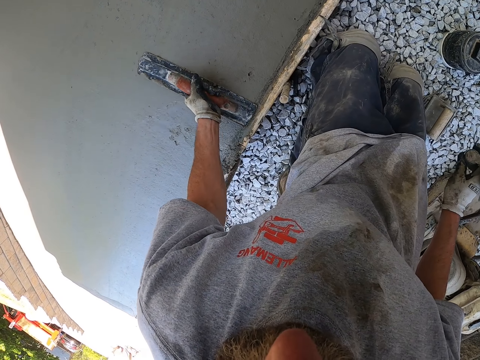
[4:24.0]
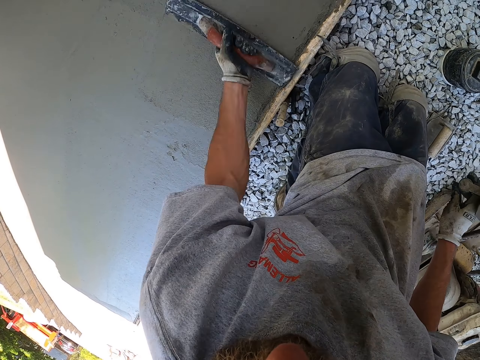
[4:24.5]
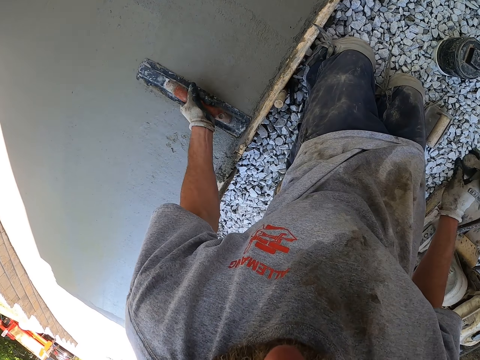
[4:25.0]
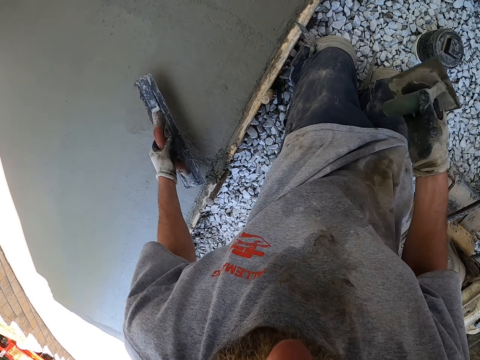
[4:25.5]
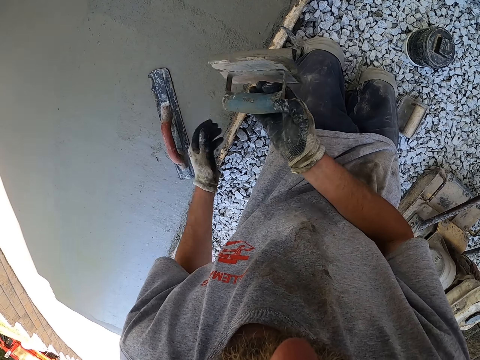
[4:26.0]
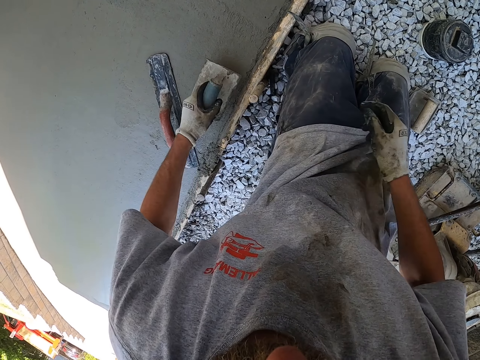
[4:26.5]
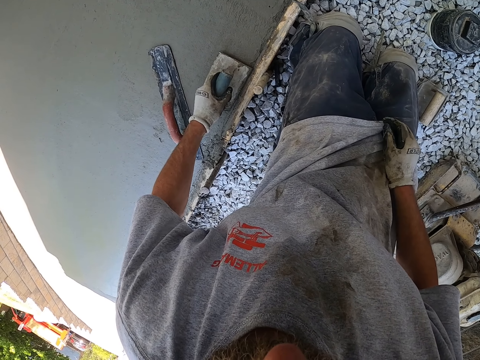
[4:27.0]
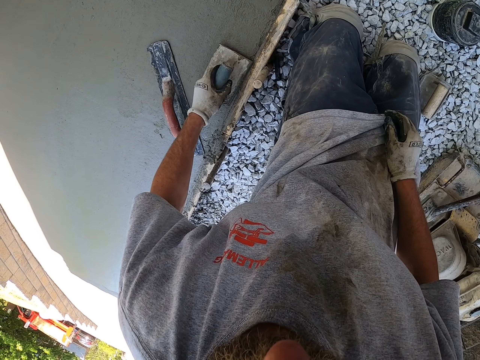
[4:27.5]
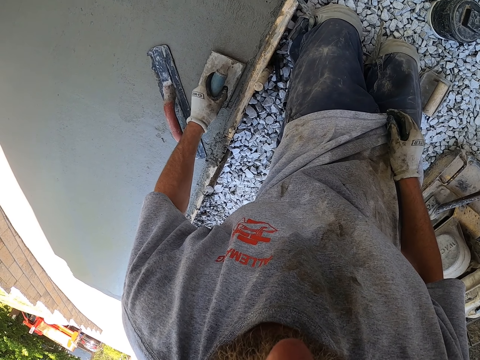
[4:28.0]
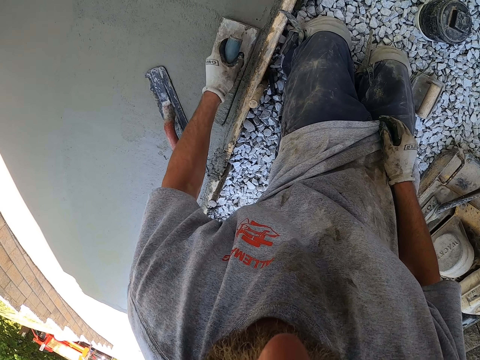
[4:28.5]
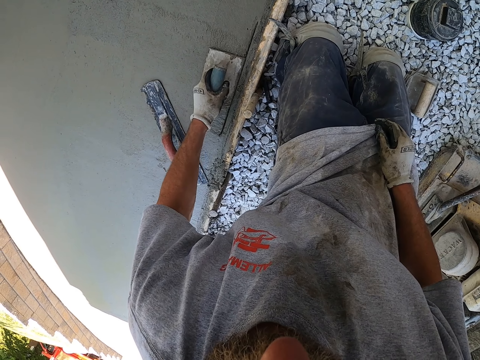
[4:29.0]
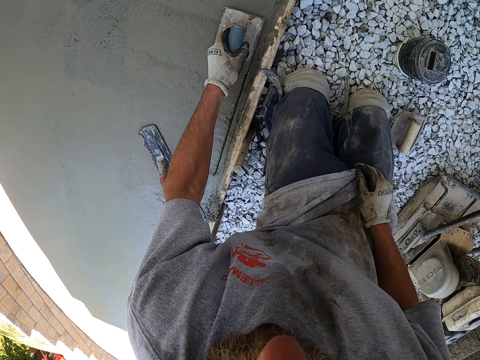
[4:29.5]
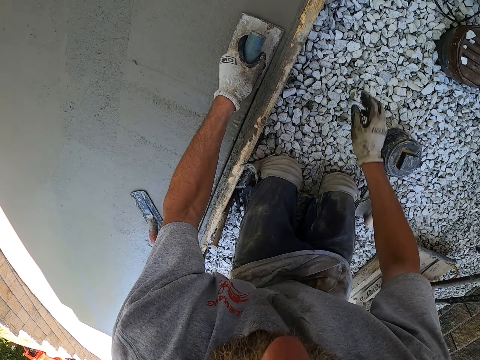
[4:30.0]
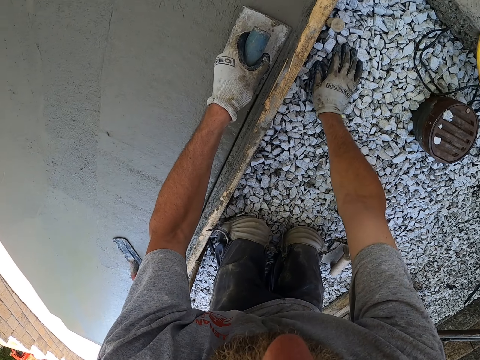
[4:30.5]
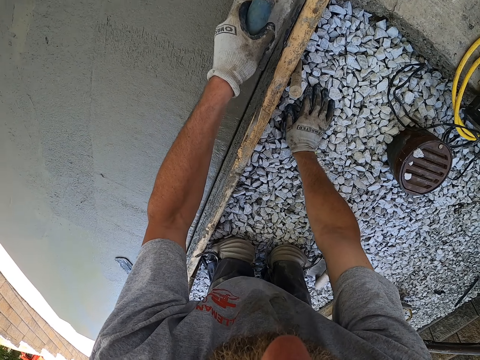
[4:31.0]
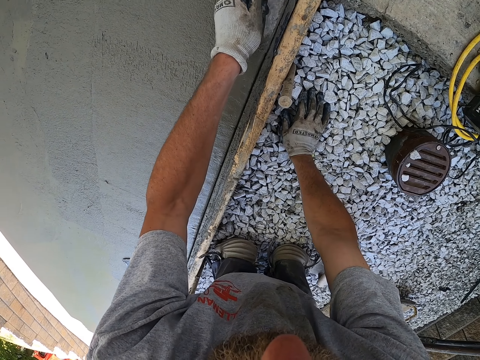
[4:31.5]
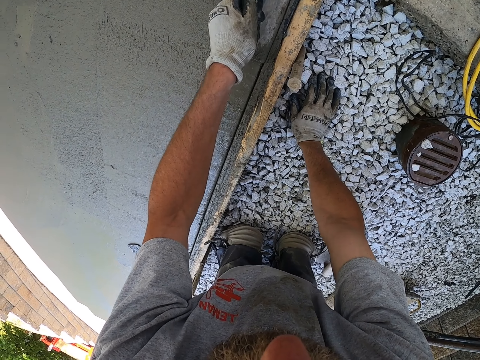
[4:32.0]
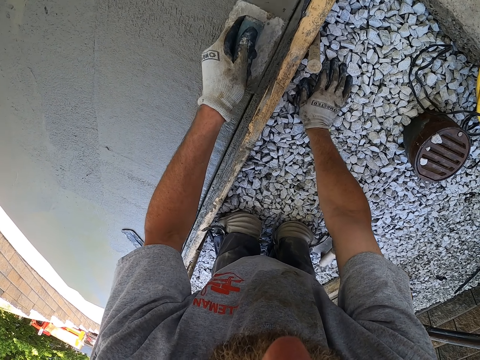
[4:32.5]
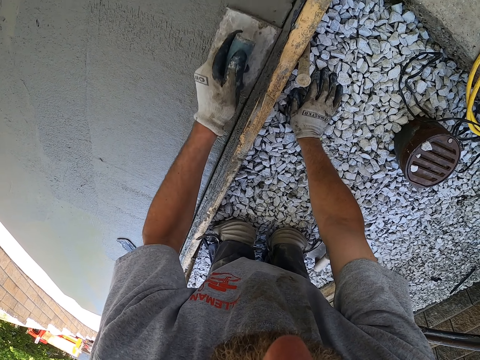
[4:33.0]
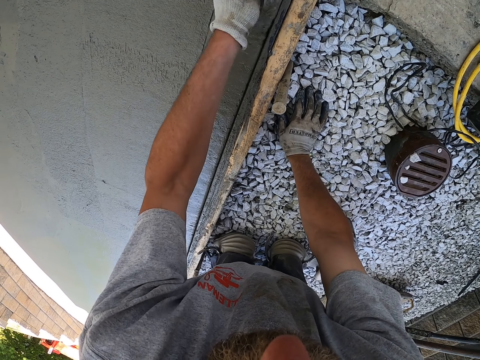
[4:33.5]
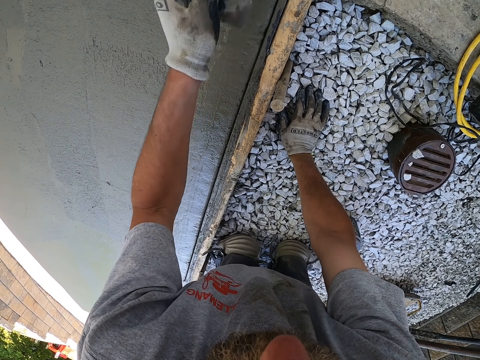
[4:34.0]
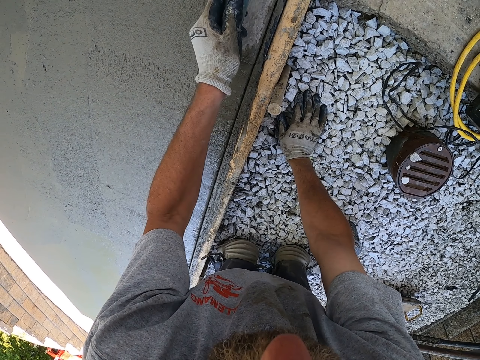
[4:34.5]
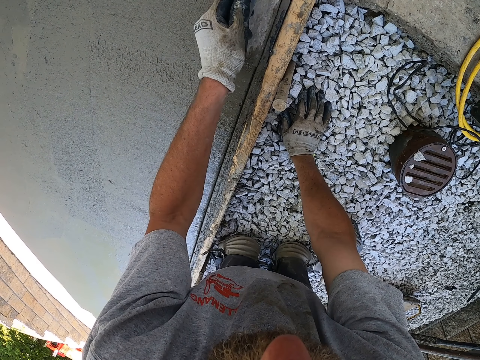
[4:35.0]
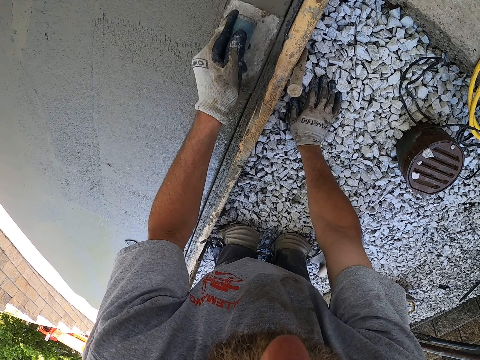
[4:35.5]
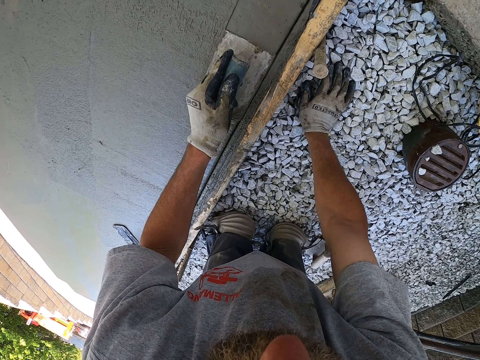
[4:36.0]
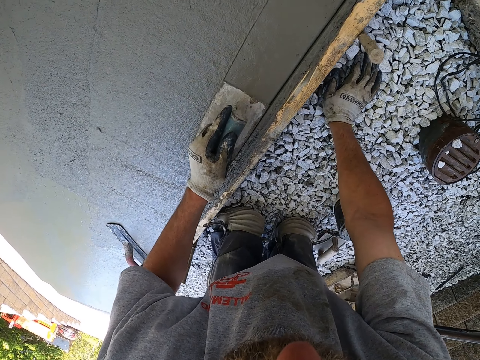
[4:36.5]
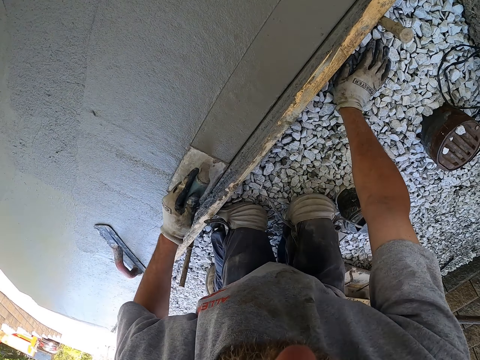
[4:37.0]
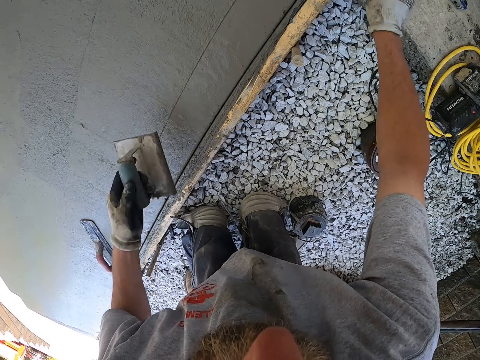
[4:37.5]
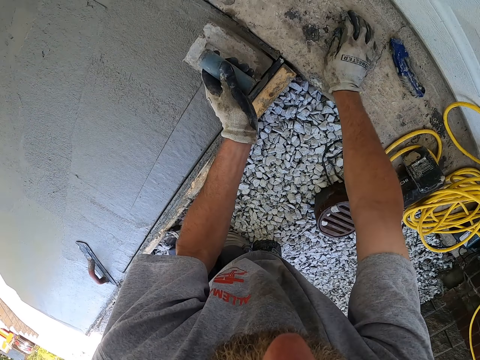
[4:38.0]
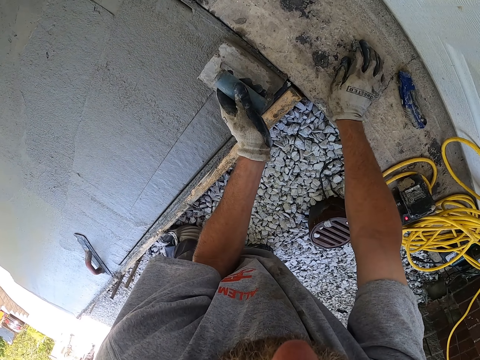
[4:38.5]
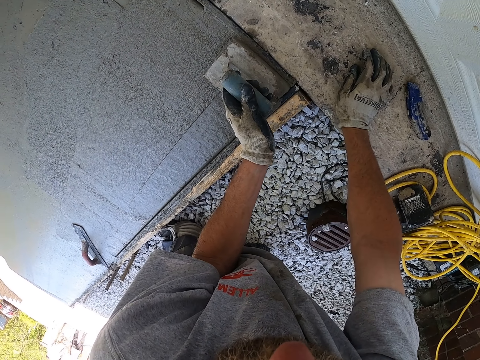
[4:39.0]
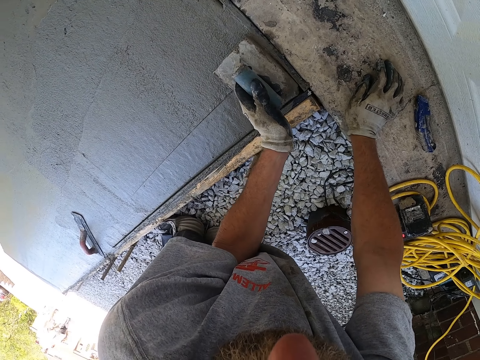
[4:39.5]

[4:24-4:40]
The camera wearer levels the floor. They put the metal float on the floor, pass the floor marker metal float in the right hand to the left hand, and pit the floor with the floor marker metal float. They use a hand edger to put a line.

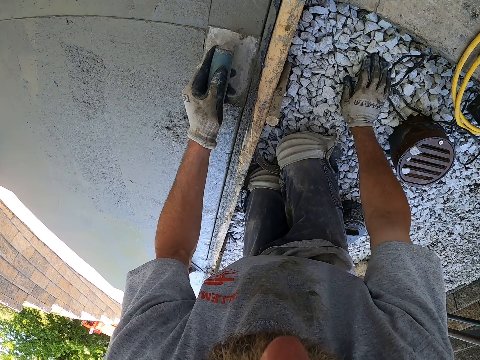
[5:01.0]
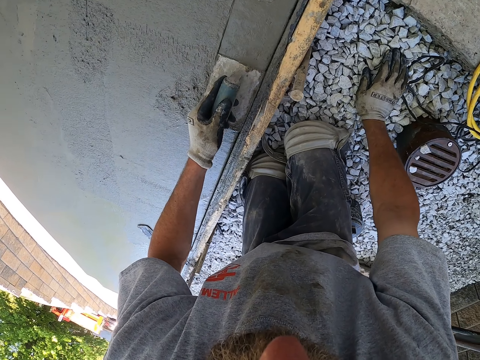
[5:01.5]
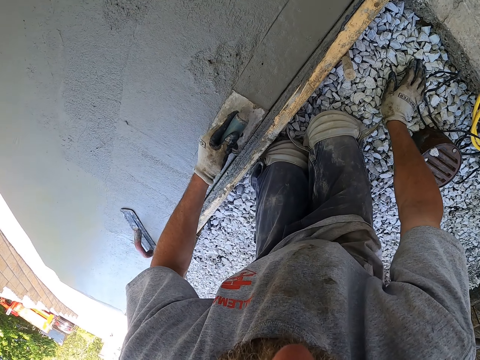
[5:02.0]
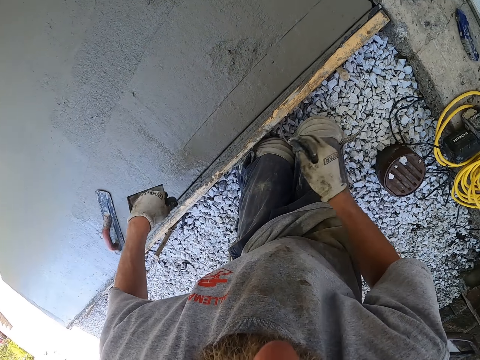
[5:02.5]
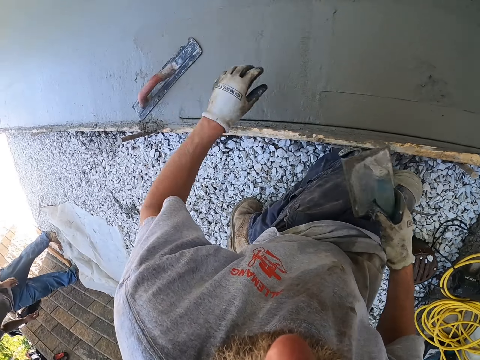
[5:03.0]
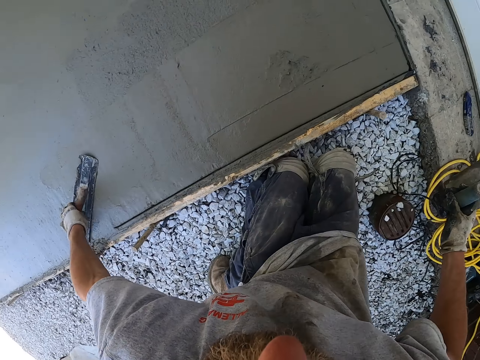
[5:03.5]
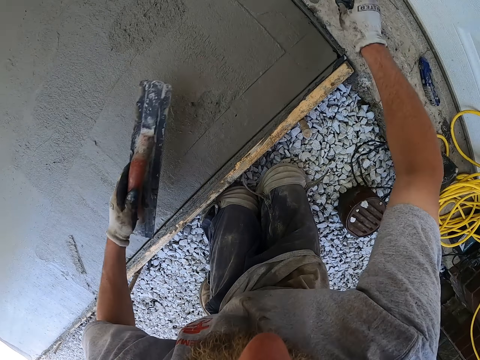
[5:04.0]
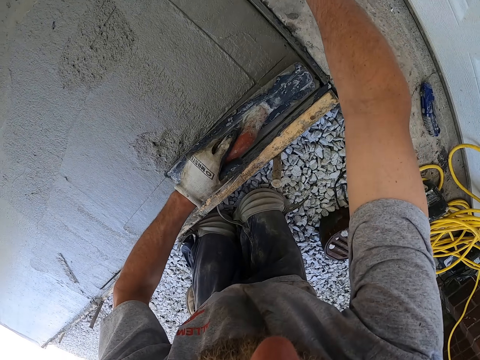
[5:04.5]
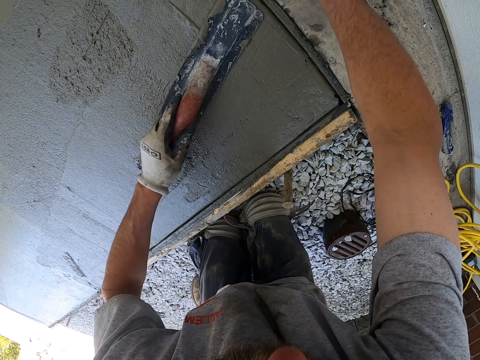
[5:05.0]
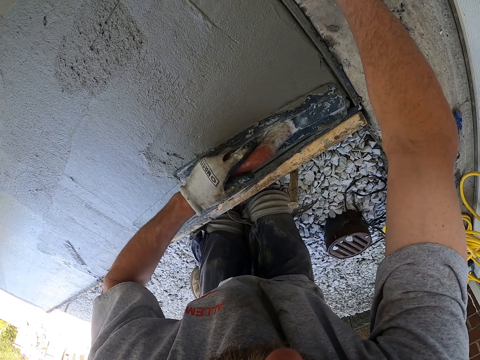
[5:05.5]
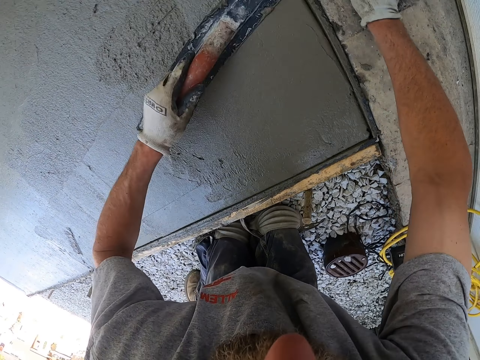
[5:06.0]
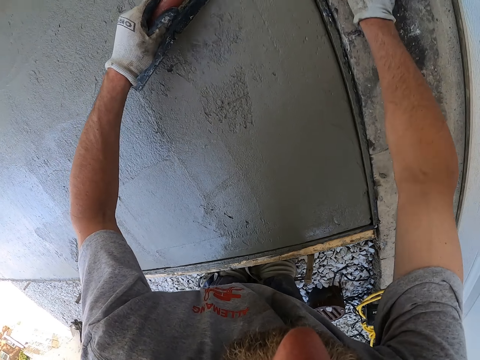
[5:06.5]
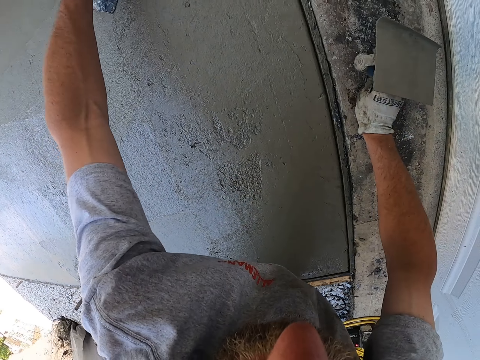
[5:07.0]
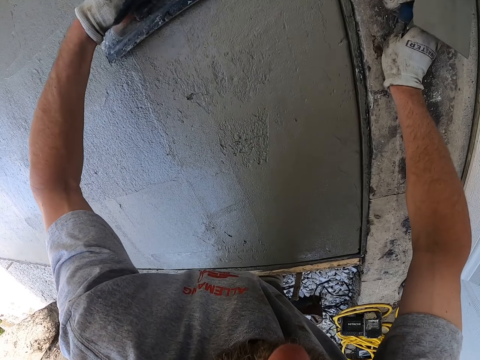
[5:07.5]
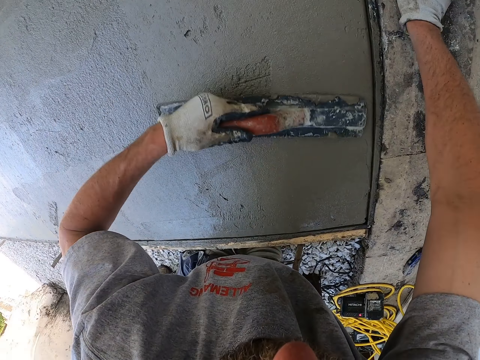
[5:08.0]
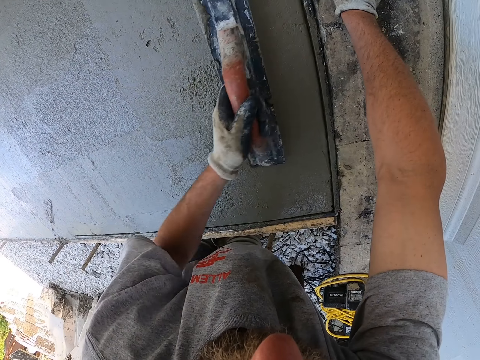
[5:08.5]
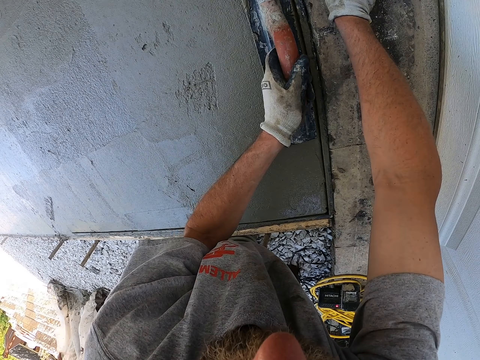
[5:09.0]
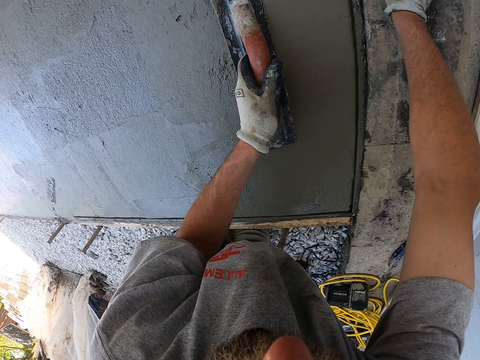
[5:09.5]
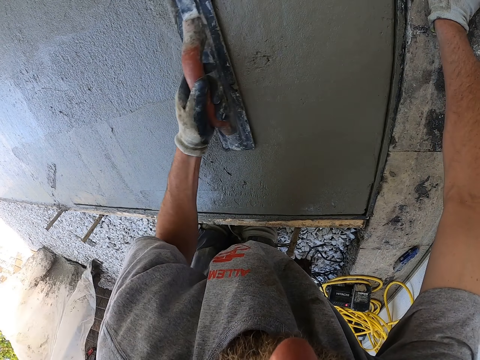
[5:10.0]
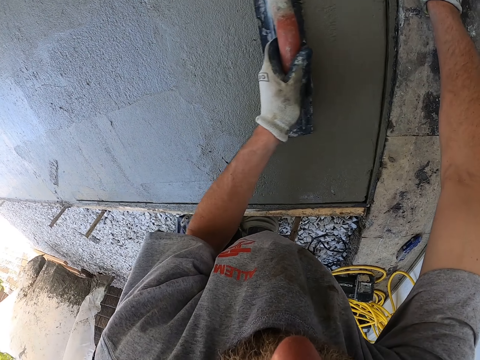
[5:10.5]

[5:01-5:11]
The camera wearer shifts the trowel to the right hand. They pick up another rectangular trowel on the floor. They plaster the floor round with the plastering trowel.
